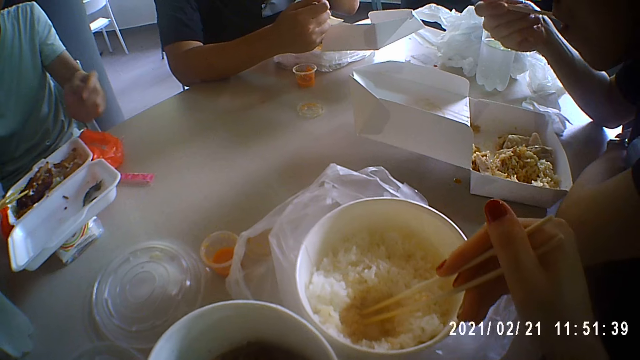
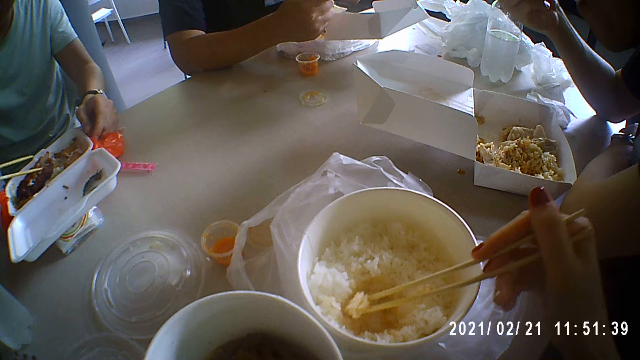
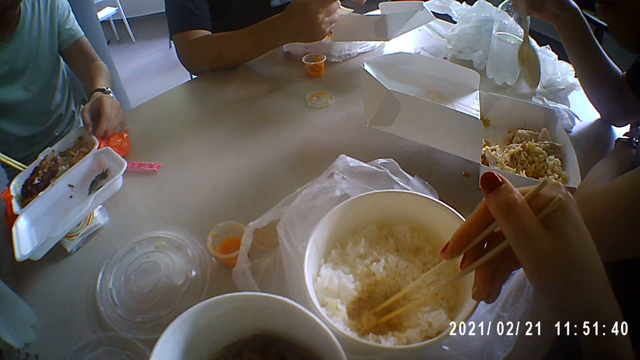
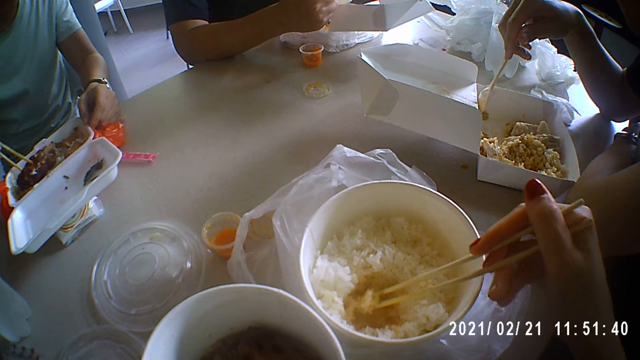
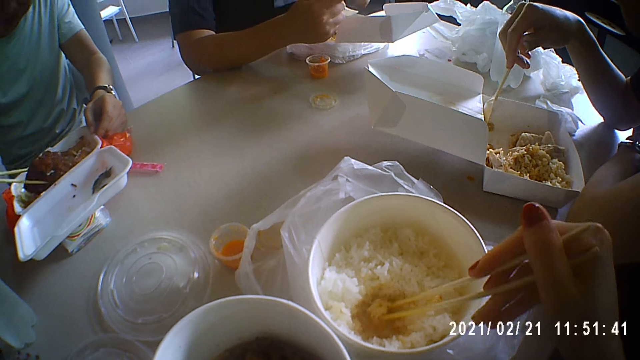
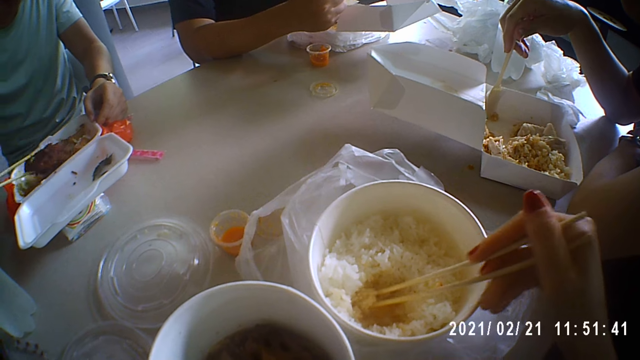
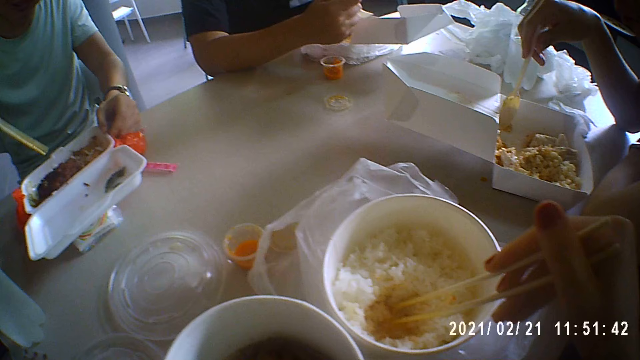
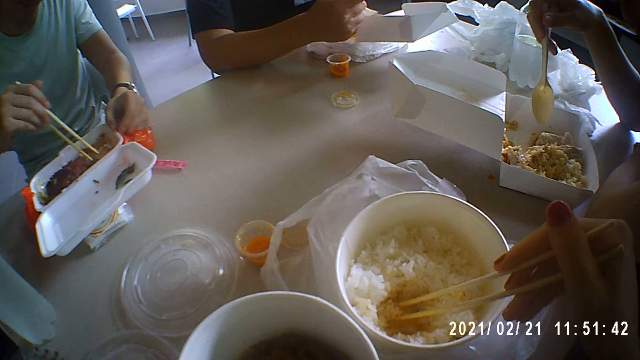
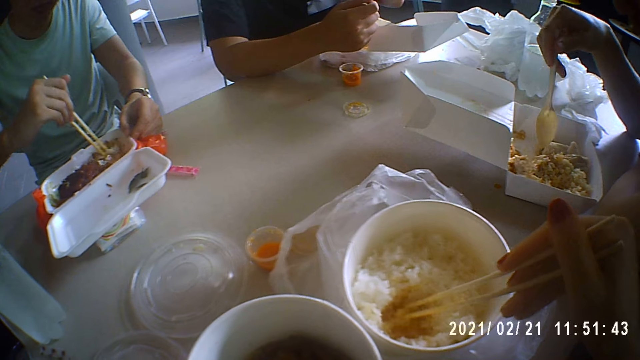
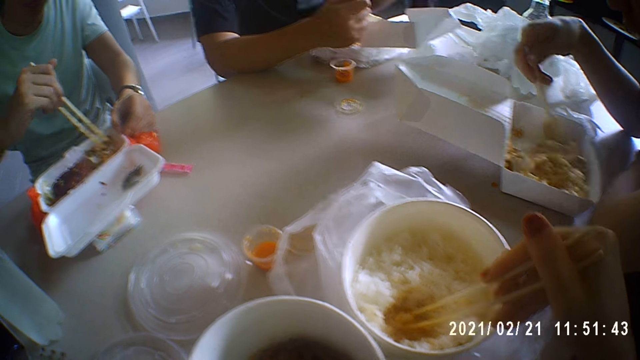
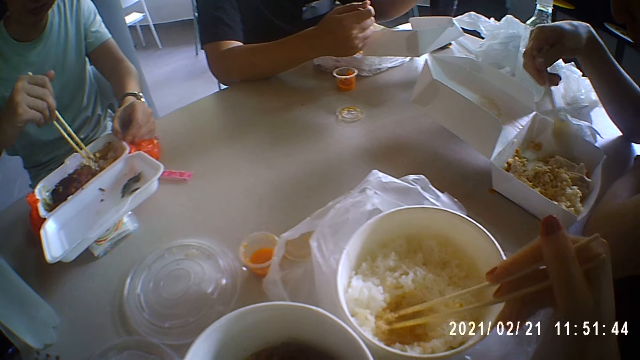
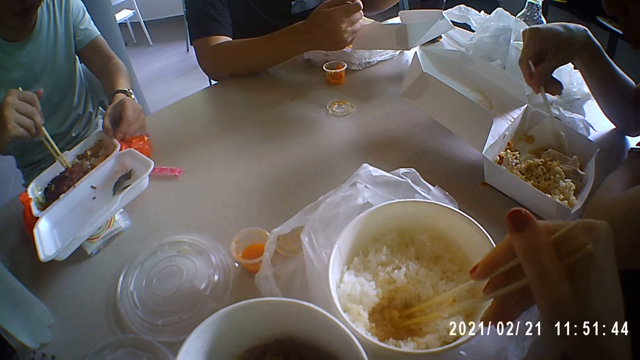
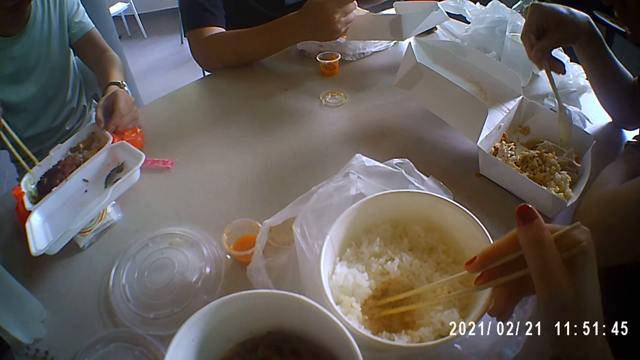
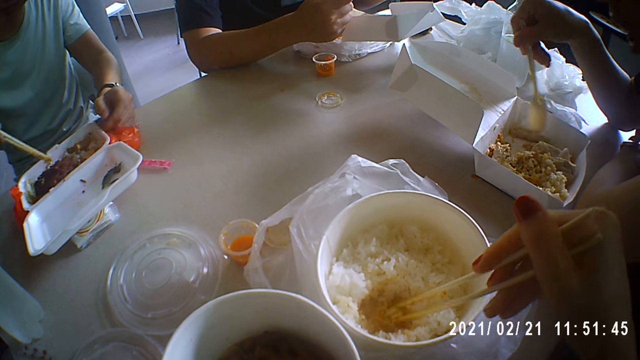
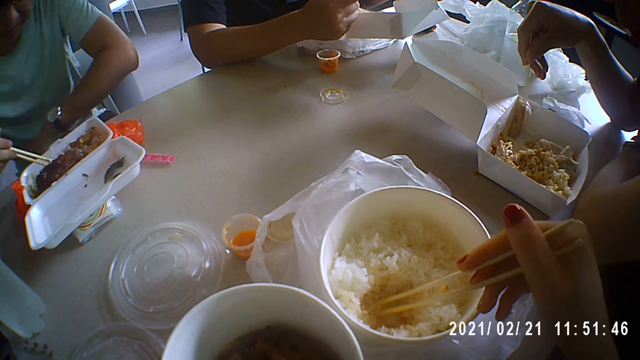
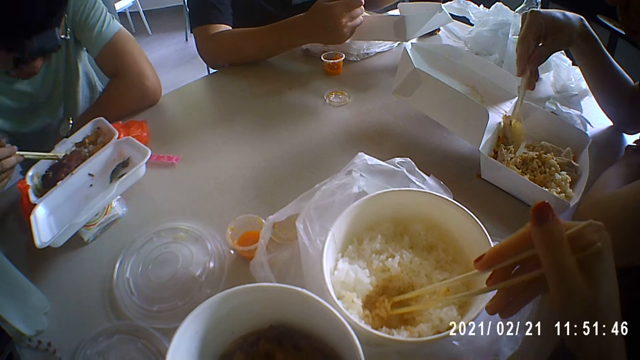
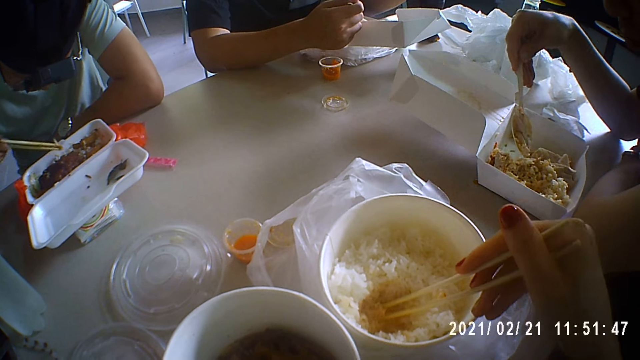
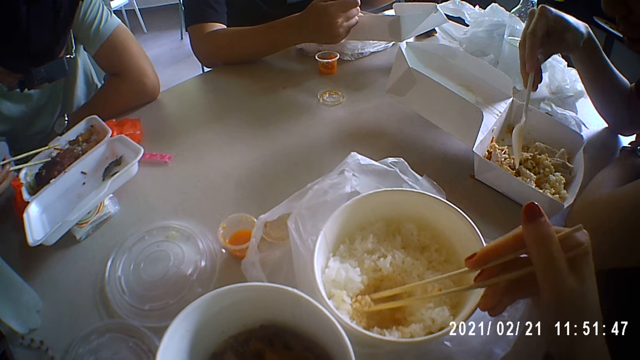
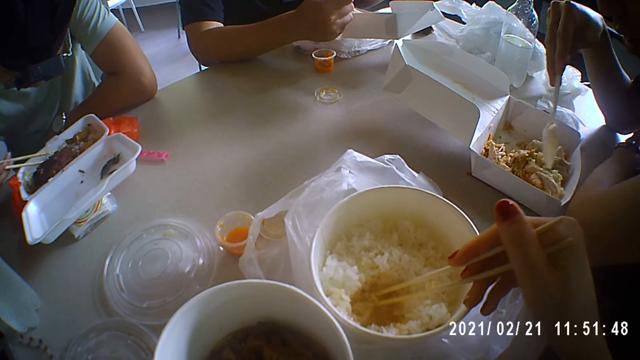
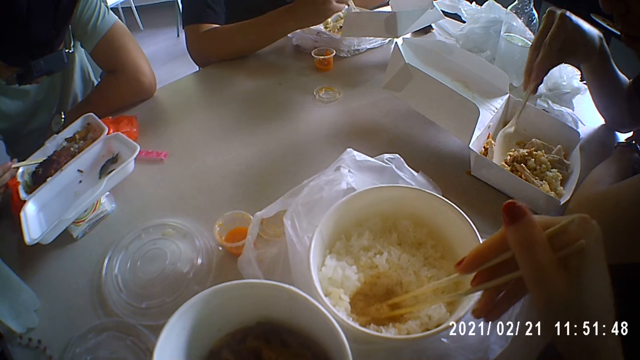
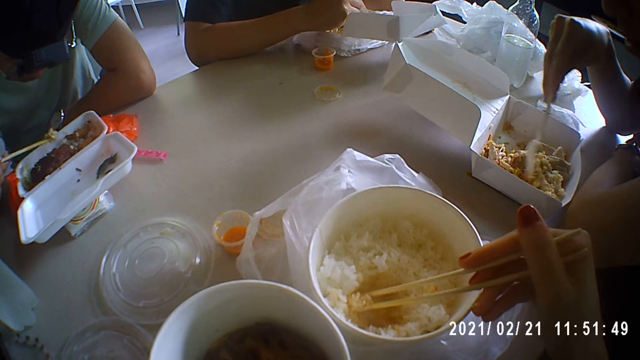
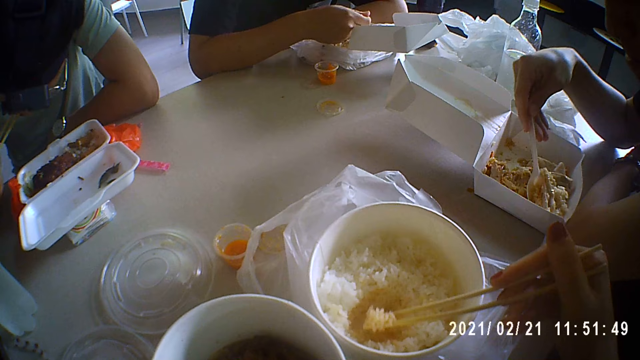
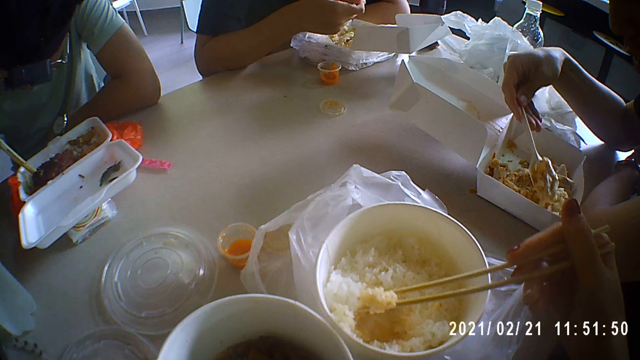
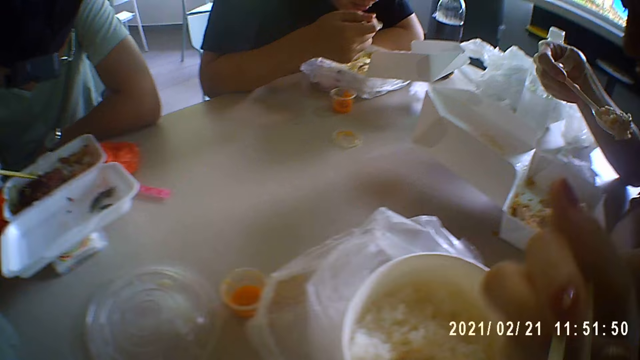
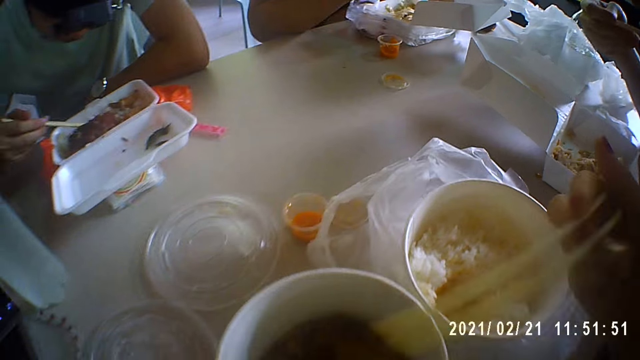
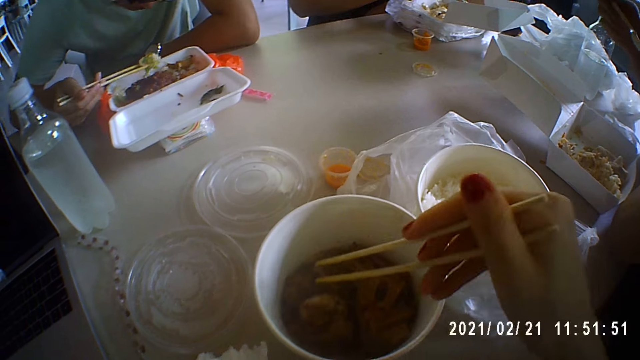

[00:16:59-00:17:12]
The camera wearer scoops some rice from the plate with the chopsticks in her right hand and eats the food on the table. A person eats the food on the table. Another person eats the food on the table. A third person eats the food on the table. A man turns the meat in the plate with the chopsticks in his right hand and stirs rice in the plate with the chopsticks in his right hand. Another man scoops meat from the plate with the spoon in his right hand. A third man drops the bottle of cola on the table with his left hand. The camera wearer talks to the second person. The second man drops the meat on the rice in the plate with the spoon in his right hand and scoops rice and meat from the plate with the spoon in his right hand. The first man scoops rice from the plate with the chopsticks in his right hand. The third man scoops rice from the plate with the spoon in his right hand. The first man puts the rice in his mouth with the chopsticks in his right hand and scoops rice from the plate with the chopsticks in his right hand. The third man puts the rice in his mouth with the spoon in his right hand. The camera wearer puts the rice in her mouth with the chopsticks in her right hand. The second man puts the rice and meat in his mouth with the spoon in his right hand.

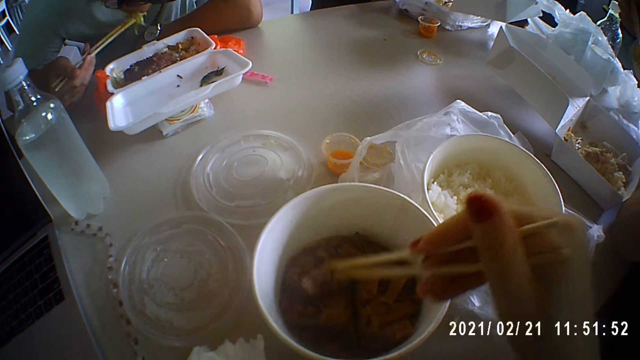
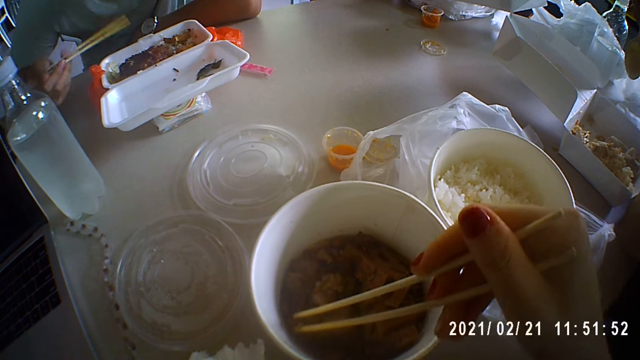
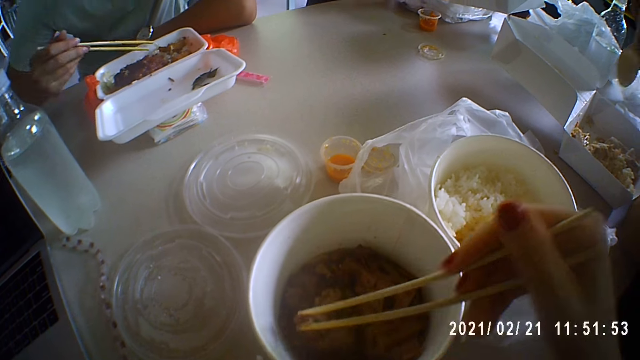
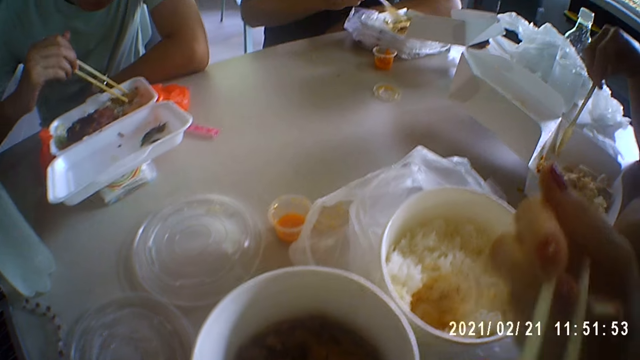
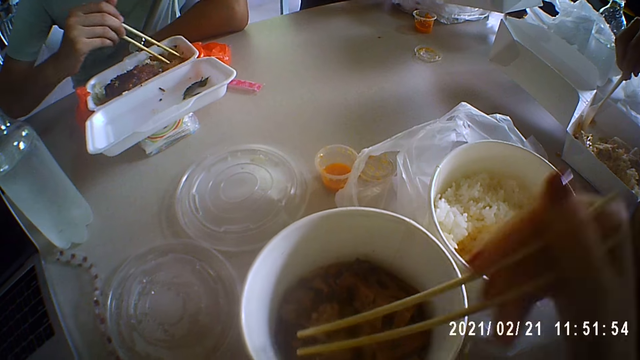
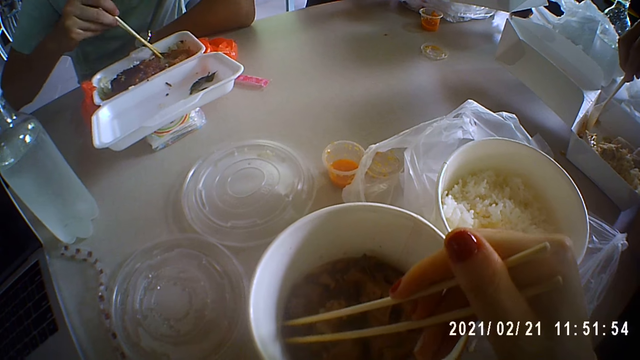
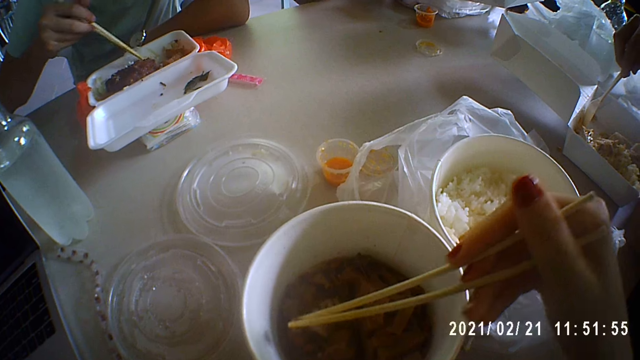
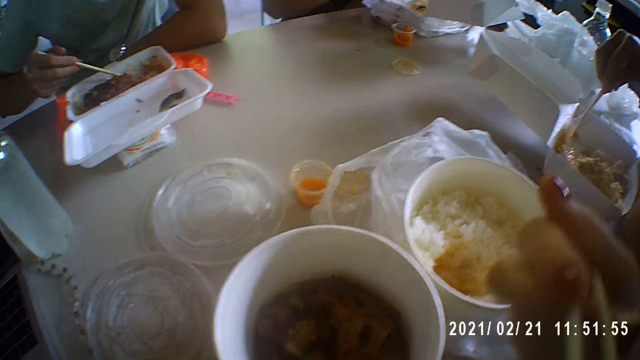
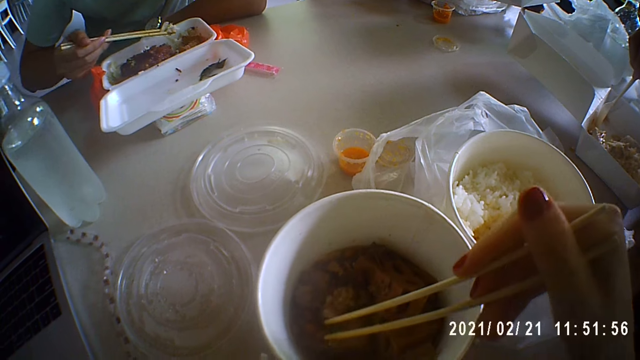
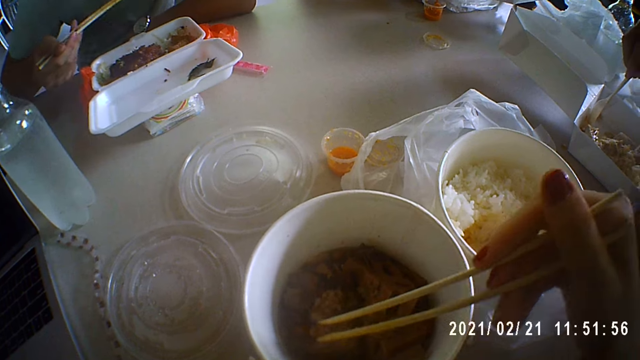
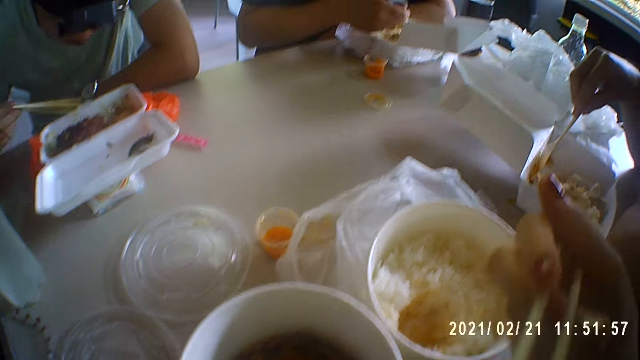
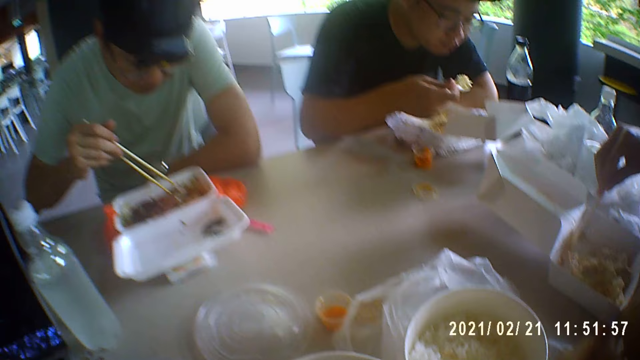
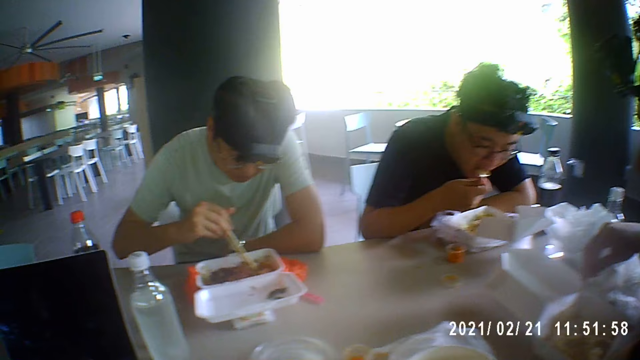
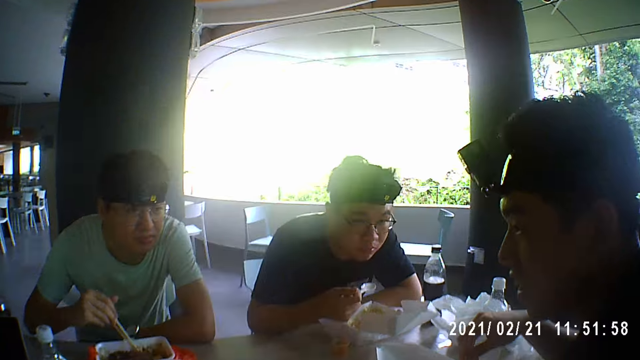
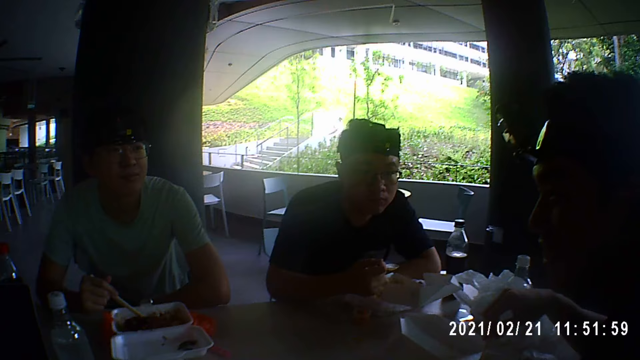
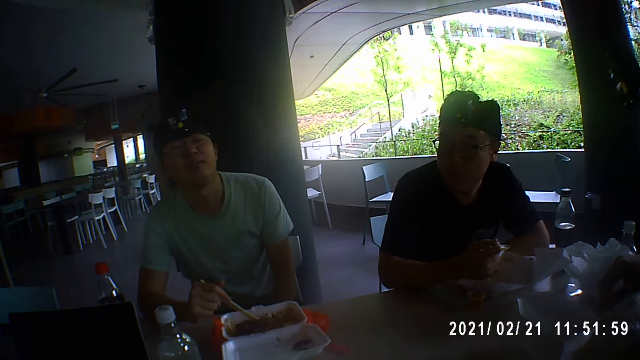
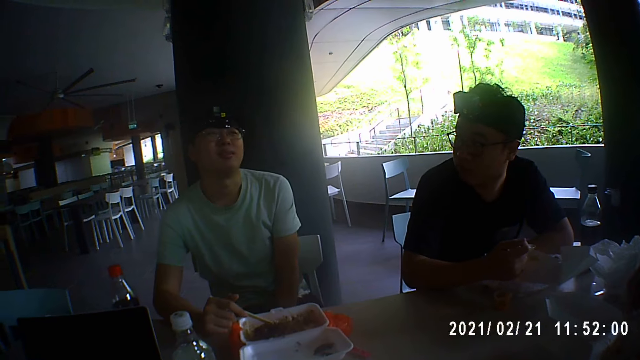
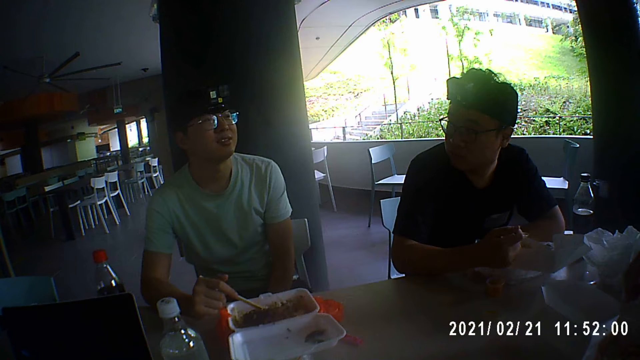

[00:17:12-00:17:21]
The camera wearer moves meat in the plate with the chopsticks in her right hand. A man puts the rice in his mouth with the chopsticks in his right hand. The camera wearer picks meat from the plate with the chopsticks in her right hand. The man moves some meat in the plate with the chopsticks in his right hand. The camera wearer puts the meat in her mouth with the chopsticks in her right hand. She picks meat from the plate with the chopsticks in her right hand. She puts the meat in her mouth with the chopsticks in her right hand. The man scoops rice from the plate with the chopsticks in his right hand. The camera wearer picks meat from the plate with the chopsticks in her right hand. The man puts the rice in his mouth with the chopsticks in his right hand. The camera wearer puts the meat in her mouth with the chopsticks in her right hand. Another man scoops rice from the plate with the spoon in his right hand. The first man stirs rice in the plate with the chopsticks in his right hand. The other man puts the rice in his mouth with the spoon in his right hand.
